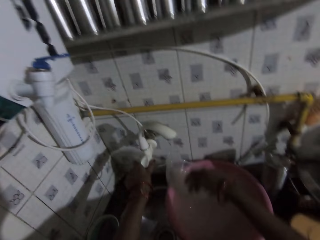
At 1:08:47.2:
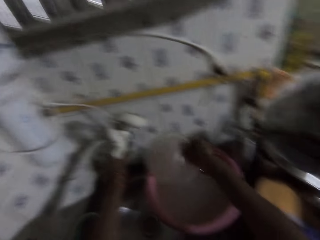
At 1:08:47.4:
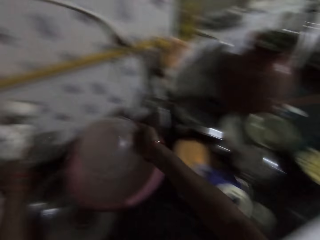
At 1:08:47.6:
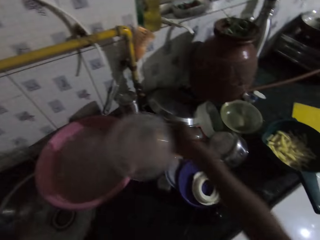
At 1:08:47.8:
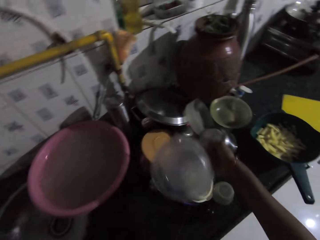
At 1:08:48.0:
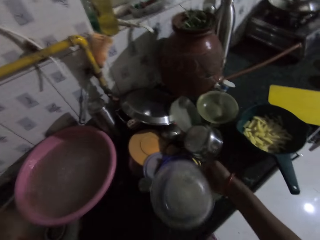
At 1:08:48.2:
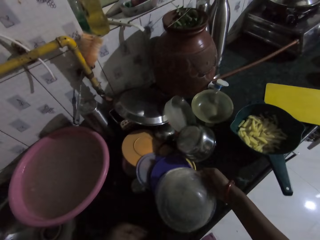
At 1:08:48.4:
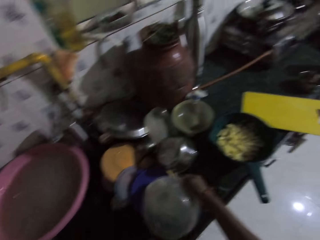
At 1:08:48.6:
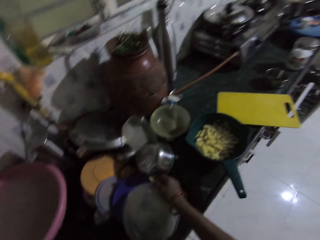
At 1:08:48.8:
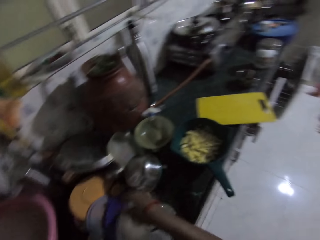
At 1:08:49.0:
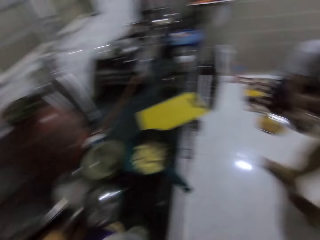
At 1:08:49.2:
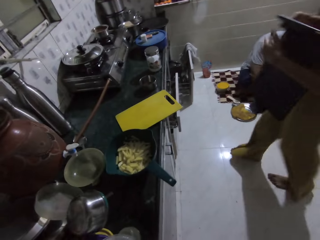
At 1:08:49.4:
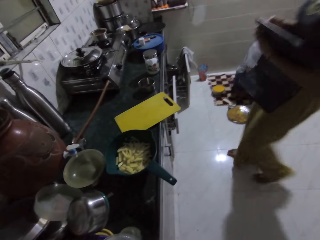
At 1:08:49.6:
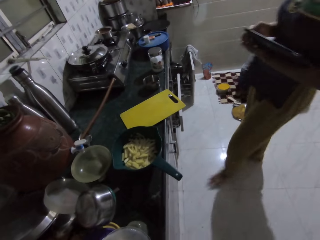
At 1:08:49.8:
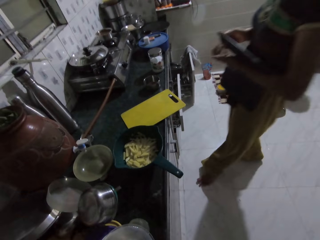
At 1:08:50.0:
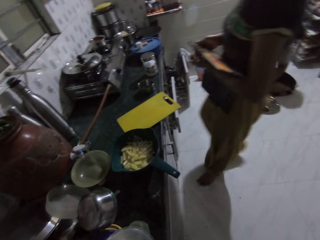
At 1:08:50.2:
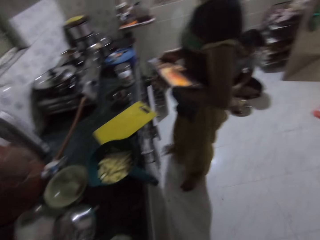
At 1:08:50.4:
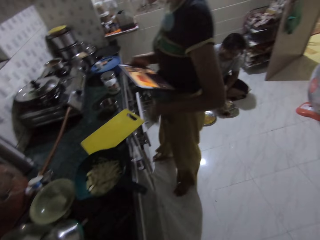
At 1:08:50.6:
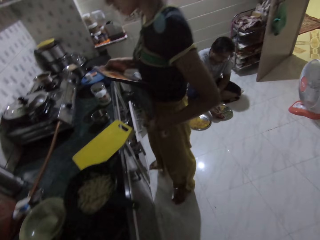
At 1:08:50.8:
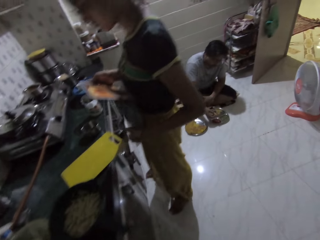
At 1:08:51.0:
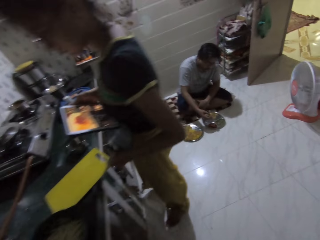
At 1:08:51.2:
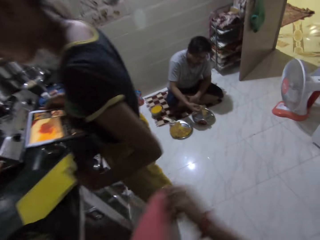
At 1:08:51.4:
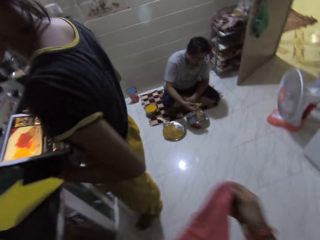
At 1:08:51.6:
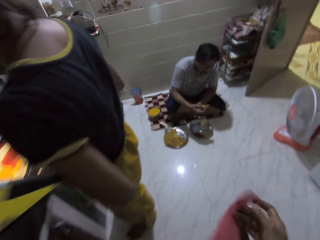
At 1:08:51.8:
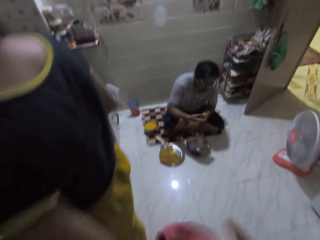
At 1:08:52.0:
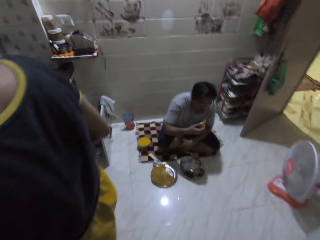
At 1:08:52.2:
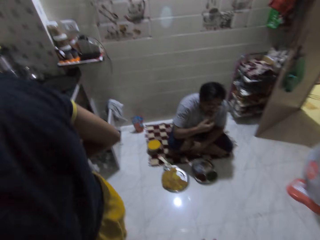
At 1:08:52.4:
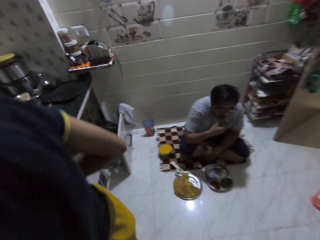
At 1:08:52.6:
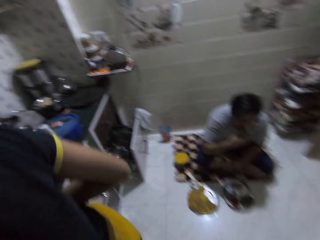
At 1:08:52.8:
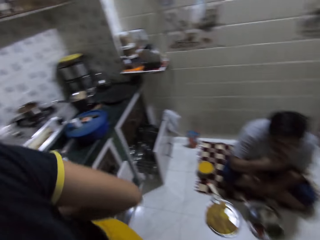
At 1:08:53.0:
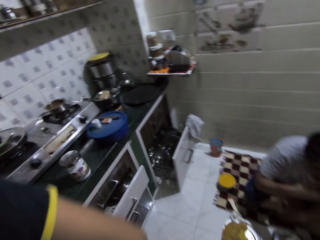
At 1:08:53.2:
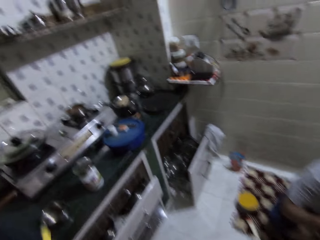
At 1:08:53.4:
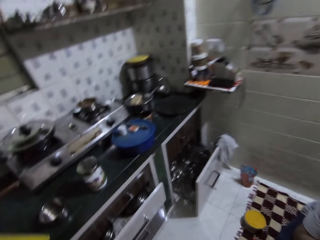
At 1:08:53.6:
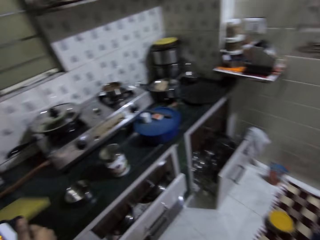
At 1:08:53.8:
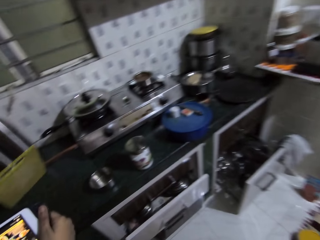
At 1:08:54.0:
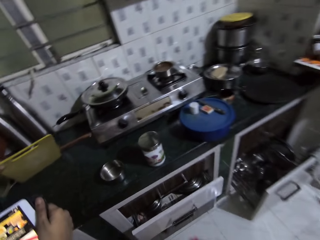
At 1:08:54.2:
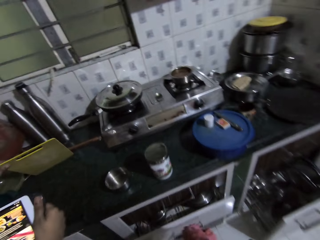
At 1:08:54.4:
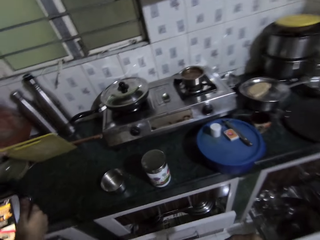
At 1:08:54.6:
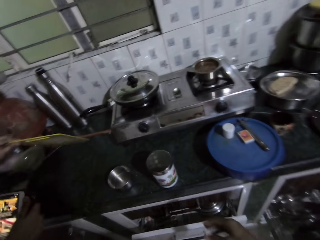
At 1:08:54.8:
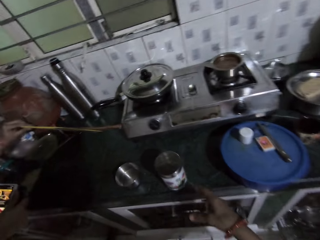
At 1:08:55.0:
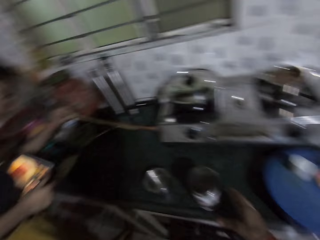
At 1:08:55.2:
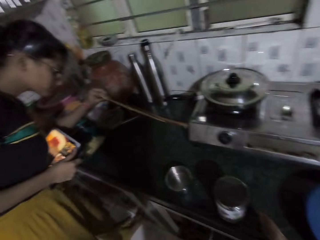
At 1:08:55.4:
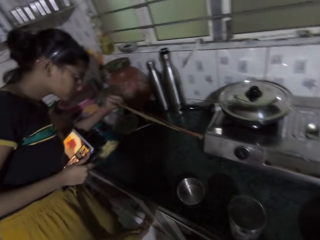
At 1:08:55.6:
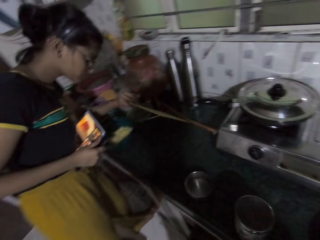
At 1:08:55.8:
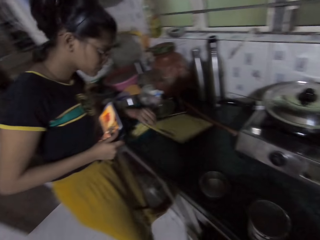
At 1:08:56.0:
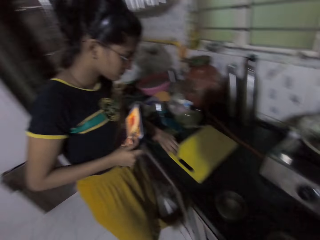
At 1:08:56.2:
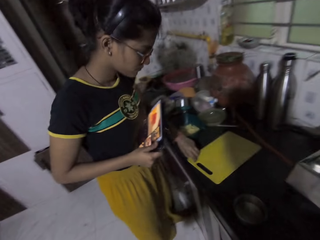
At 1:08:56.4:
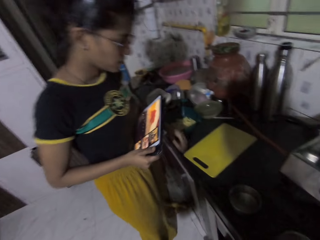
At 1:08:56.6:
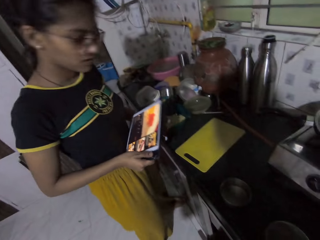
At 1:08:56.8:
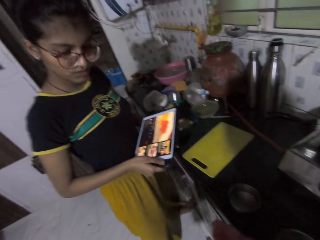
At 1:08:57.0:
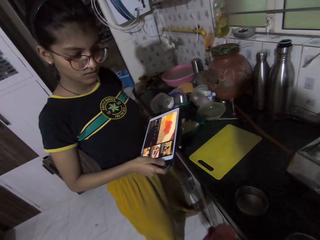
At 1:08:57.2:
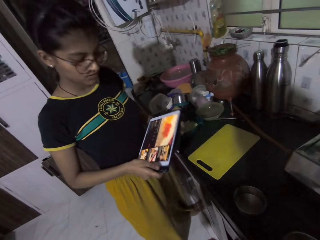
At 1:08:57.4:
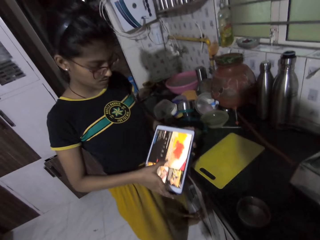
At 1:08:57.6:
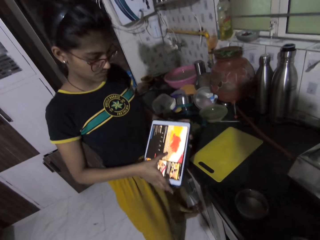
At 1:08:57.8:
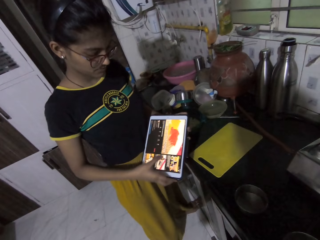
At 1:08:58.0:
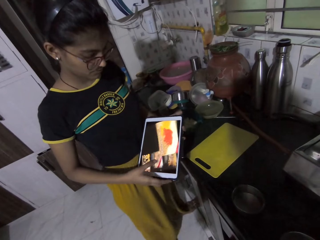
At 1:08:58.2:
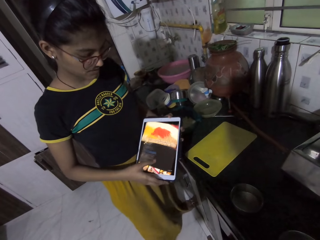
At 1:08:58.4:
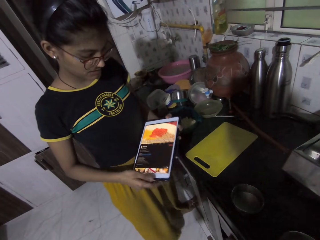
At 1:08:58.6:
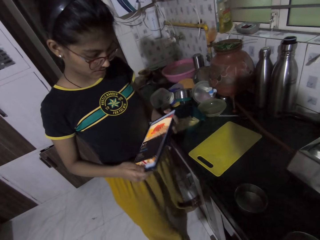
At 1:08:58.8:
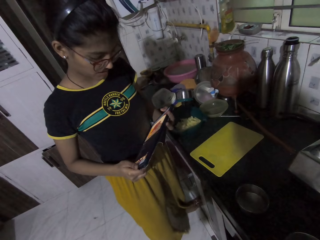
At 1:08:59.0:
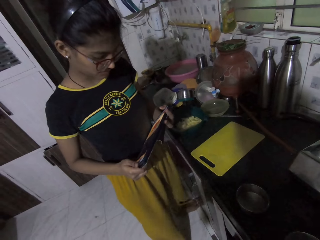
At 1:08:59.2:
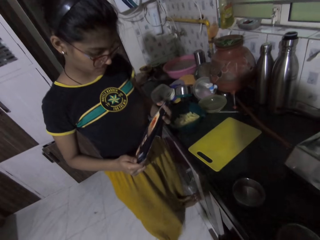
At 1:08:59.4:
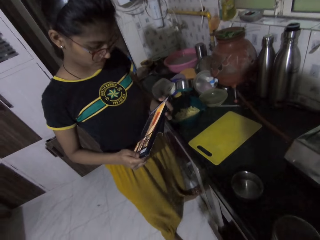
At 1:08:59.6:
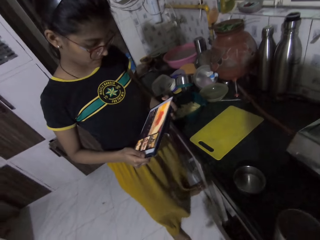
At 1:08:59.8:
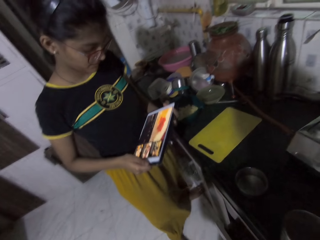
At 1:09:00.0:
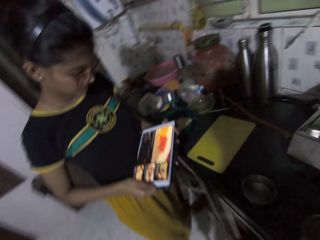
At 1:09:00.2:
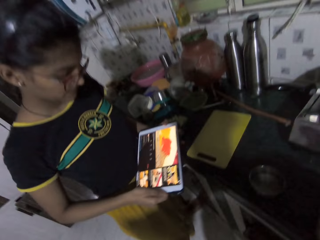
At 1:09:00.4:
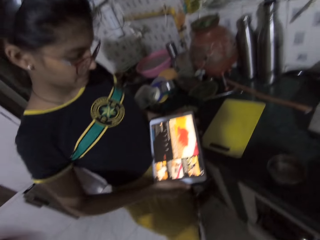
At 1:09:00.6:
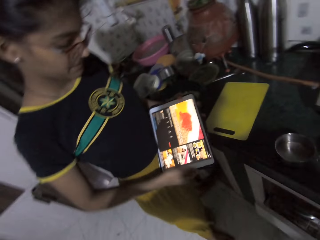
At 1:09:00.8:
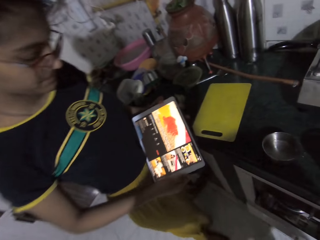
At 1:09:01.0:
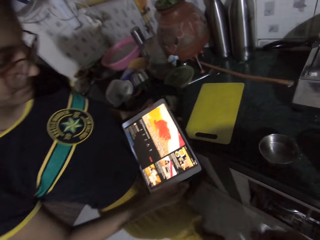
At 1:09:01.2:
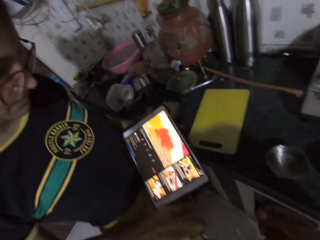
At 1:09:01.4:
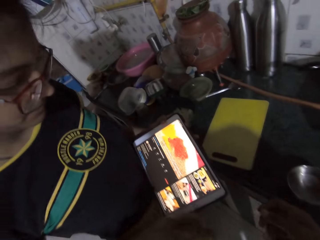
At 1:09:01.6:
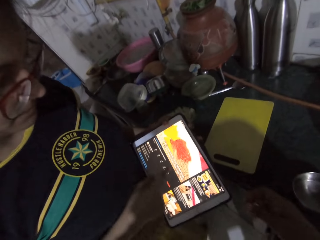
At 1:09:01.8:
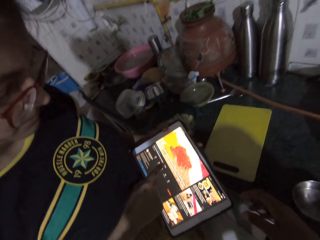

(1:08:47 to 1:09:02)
The camera wearer places the plastic container on the cabinet with her right hand. A woman walks towards the cooker with a phone in her right hand. The woman holds the phone with both hands and holds a piece of cloth round her waist with her left hand. The camera wearer cleans her hands with a piece of napkin. A man eats a crumb of pancake with his right hand. The camera wearer walks around. The woman picks a tray from the cabinet with her left hand. The woman places the tray on the cabinet with her left hand, holds the phone with both hands and operates the phone with her right hand. The camera wearer talks to a lady.

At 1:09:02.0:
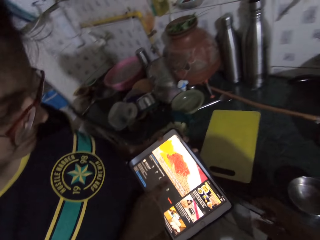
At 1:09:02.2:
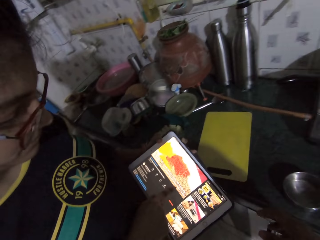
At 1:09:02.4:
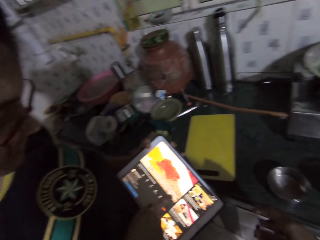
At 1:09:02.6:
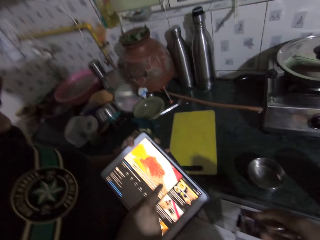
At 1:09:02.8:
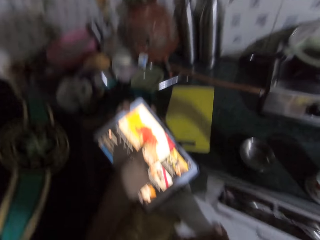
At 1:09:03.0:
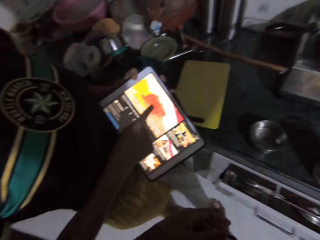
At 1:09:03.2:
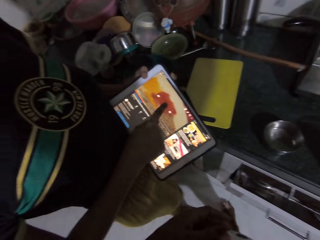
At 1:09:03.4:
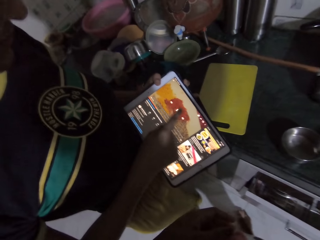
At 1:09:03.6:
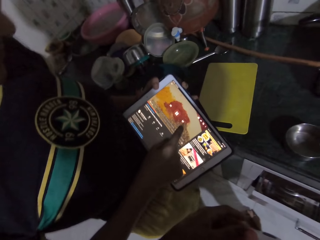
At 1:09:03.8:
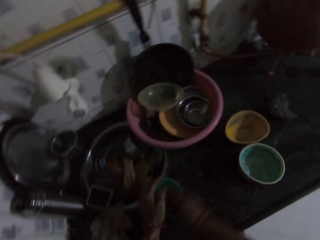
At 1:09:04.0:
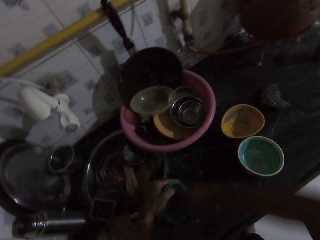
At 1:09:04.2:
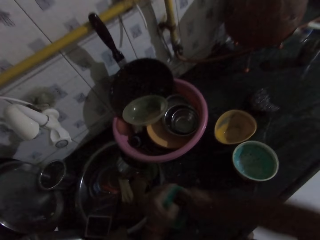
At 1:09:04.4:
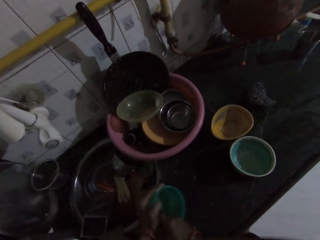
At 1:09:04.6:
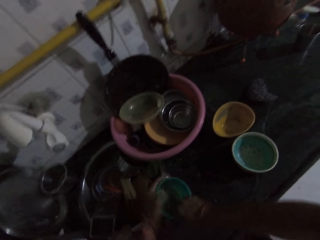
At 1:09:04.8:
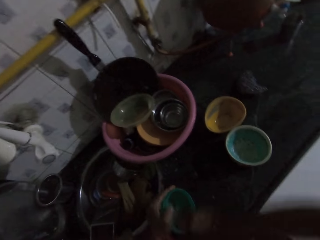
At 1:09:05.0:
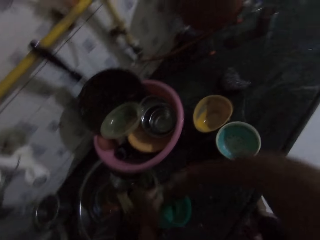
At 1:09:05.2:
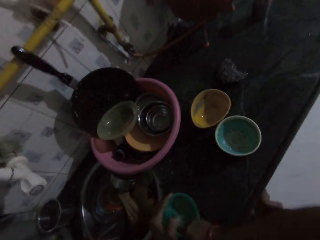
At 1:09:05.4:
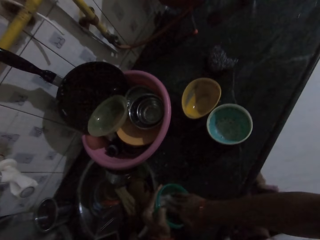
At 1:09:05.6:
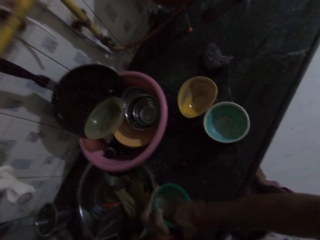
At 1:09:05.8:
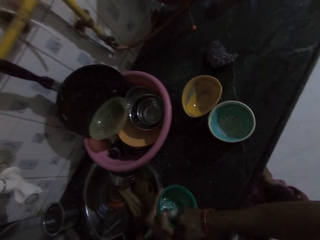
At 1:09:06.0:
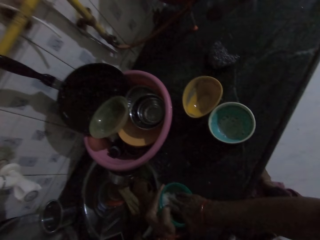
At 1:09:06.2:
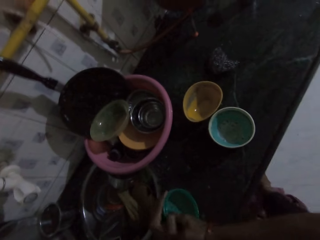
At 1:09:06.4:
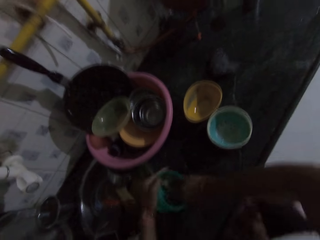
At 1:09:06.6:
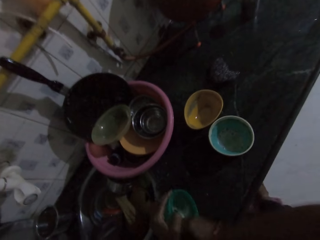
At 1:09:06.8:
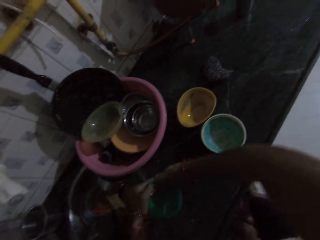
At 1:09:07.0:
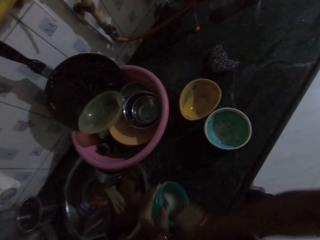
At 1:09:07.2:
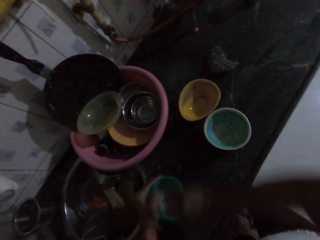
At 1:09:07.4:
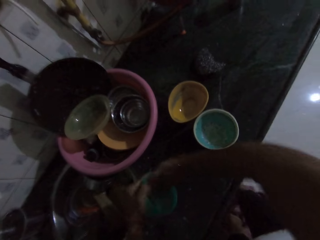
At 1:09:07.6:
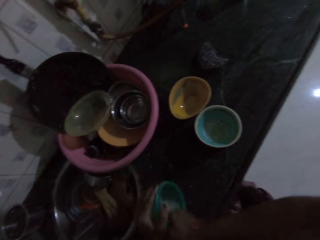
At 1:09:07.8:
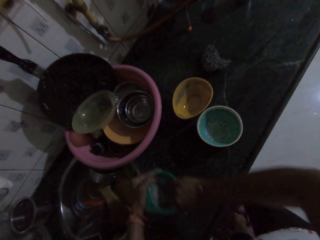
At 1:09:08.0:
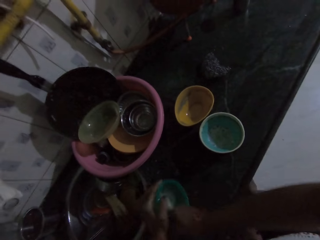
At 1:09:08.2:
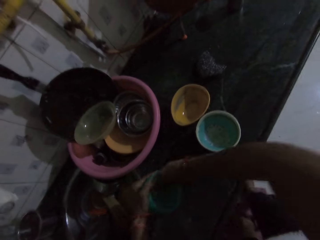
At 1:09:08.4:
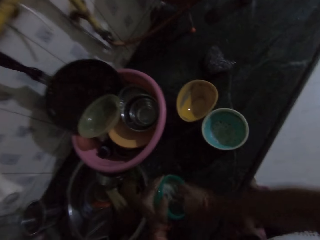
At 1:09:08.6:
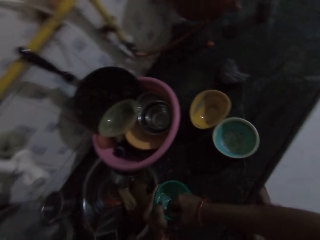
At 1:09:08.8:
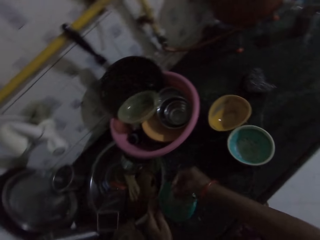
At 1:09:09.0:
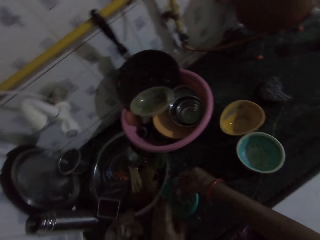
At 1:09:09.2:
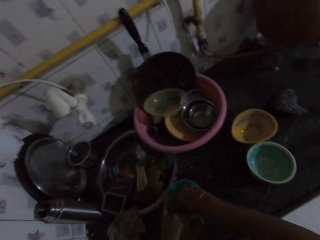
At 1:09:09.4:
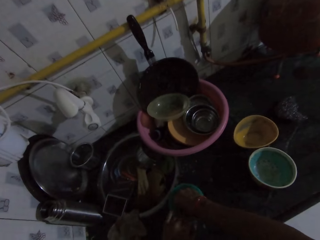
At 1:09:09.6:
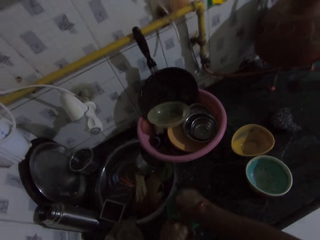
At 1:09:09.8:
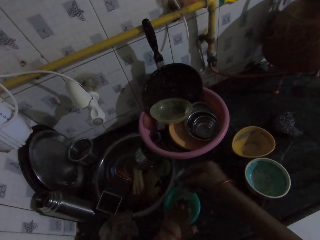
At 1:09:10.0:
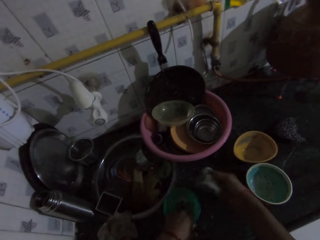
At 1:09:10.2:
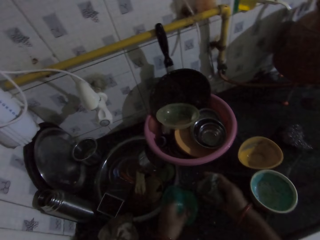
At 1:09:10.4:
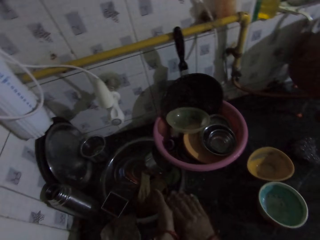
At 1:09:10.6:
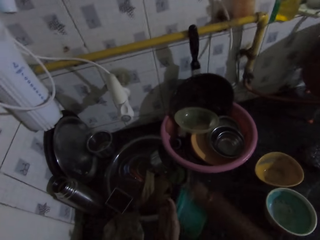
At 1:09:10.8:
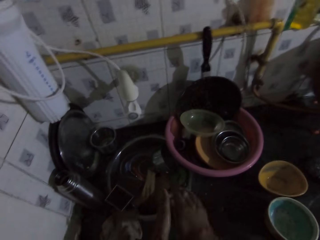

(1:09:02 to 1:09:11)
A woman operates the phone with her right hand. The camera wearer washes a plate with a sponge in her right hand. She washes the dishes.
